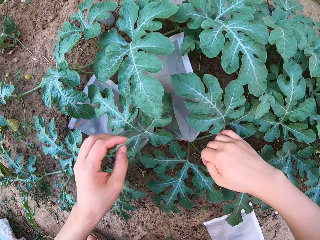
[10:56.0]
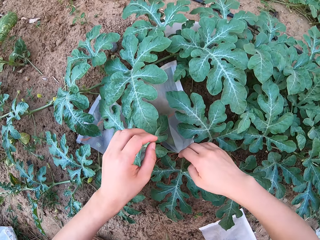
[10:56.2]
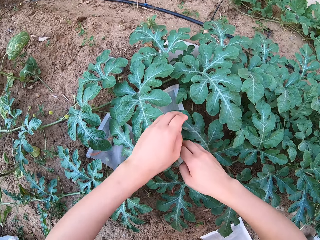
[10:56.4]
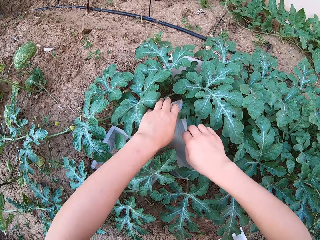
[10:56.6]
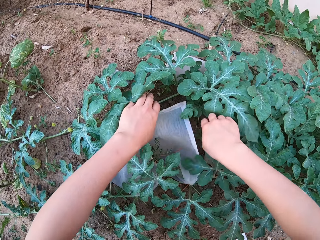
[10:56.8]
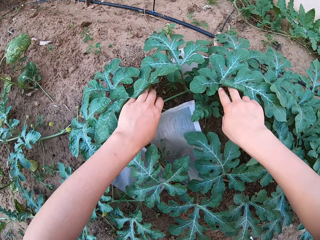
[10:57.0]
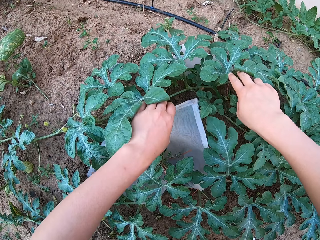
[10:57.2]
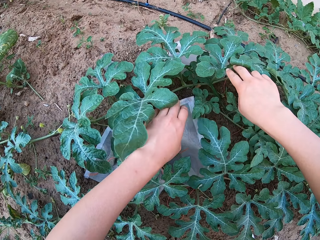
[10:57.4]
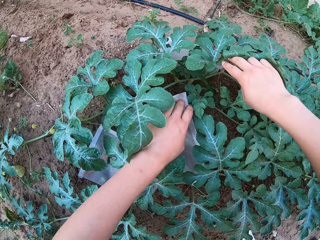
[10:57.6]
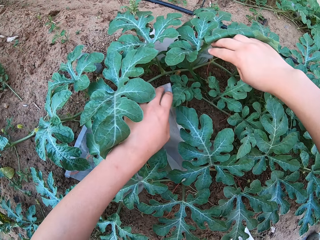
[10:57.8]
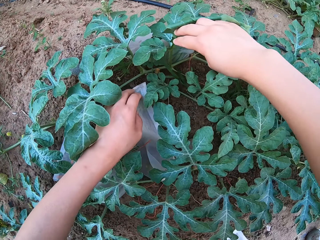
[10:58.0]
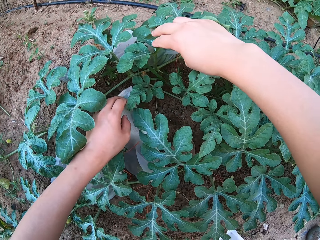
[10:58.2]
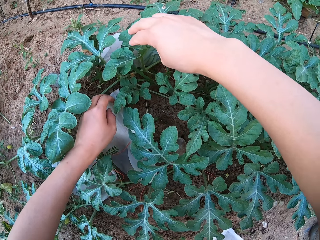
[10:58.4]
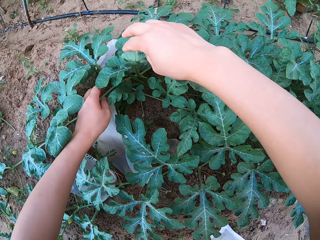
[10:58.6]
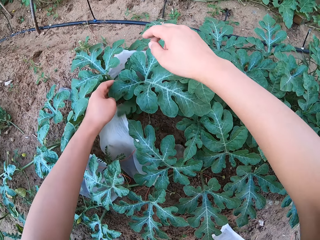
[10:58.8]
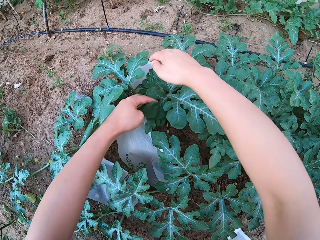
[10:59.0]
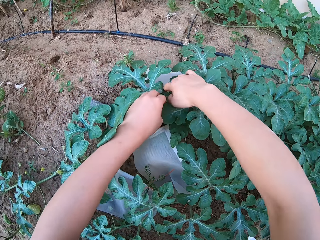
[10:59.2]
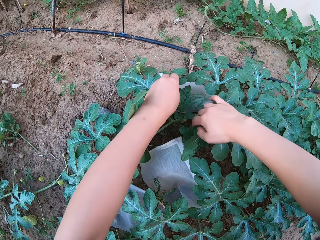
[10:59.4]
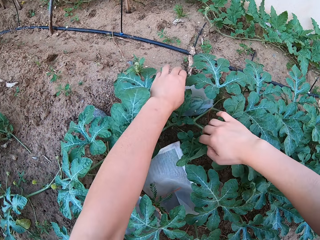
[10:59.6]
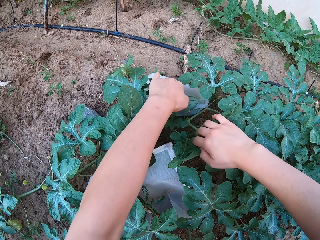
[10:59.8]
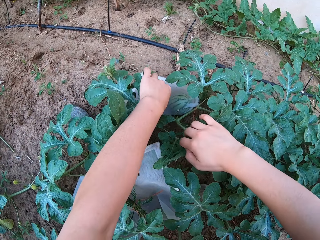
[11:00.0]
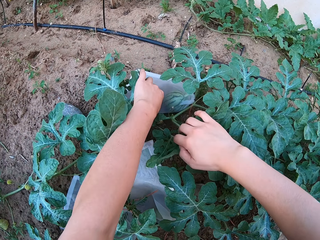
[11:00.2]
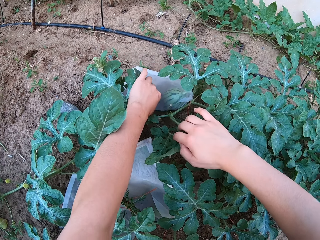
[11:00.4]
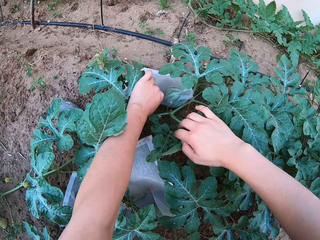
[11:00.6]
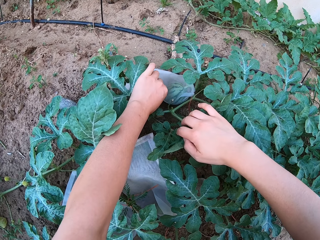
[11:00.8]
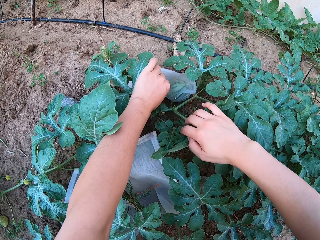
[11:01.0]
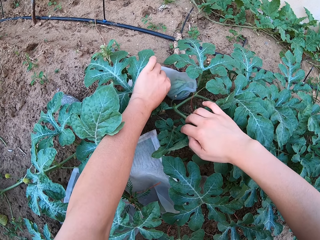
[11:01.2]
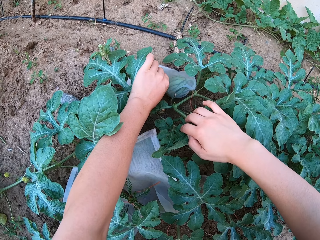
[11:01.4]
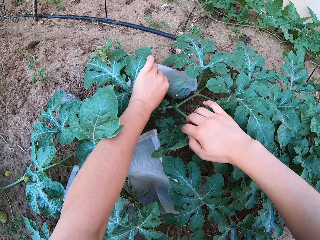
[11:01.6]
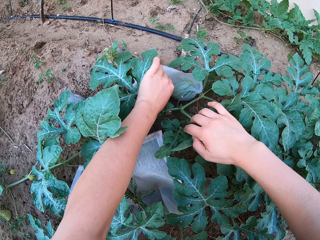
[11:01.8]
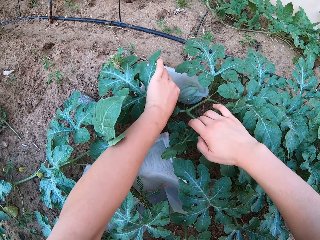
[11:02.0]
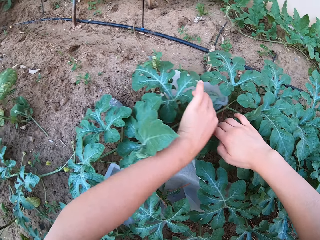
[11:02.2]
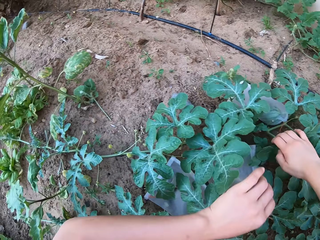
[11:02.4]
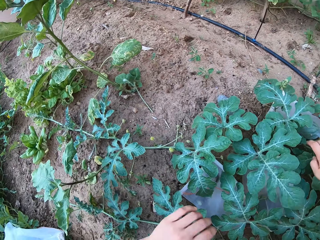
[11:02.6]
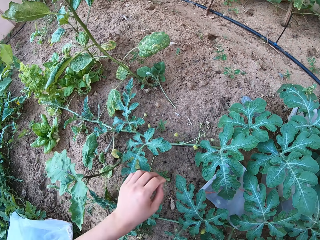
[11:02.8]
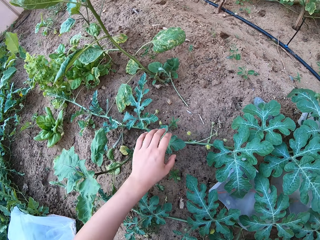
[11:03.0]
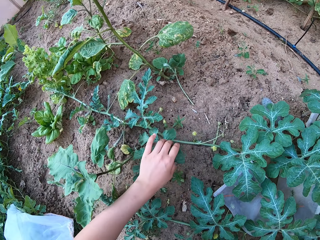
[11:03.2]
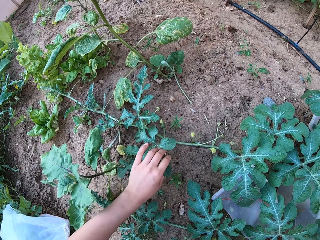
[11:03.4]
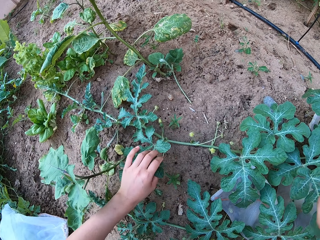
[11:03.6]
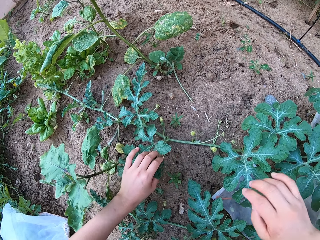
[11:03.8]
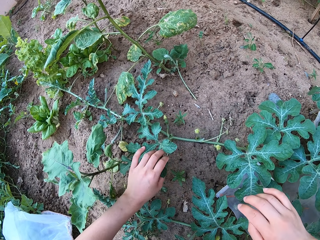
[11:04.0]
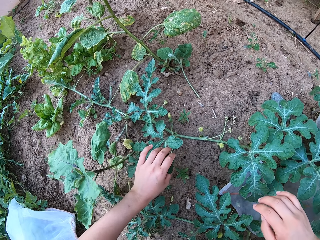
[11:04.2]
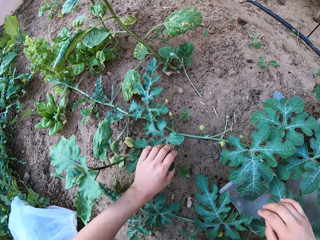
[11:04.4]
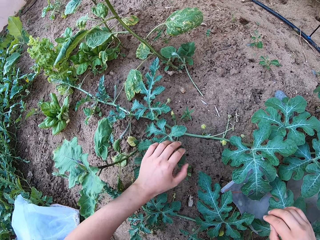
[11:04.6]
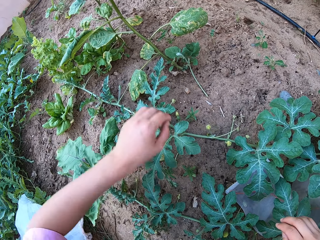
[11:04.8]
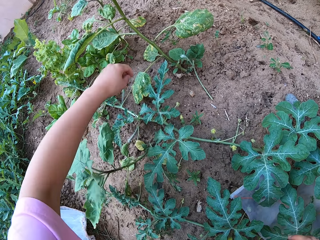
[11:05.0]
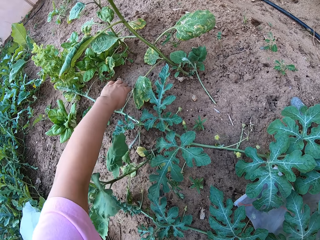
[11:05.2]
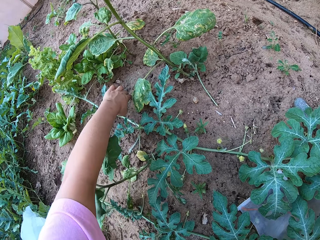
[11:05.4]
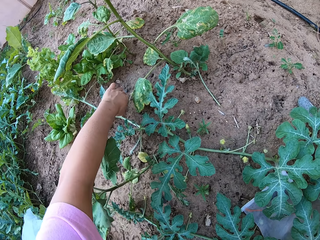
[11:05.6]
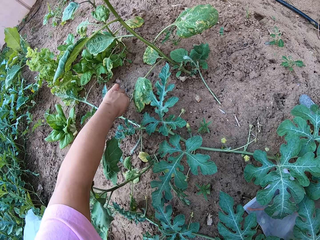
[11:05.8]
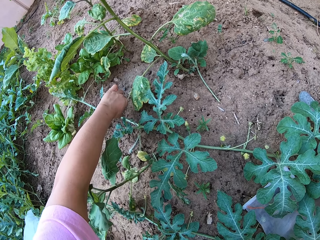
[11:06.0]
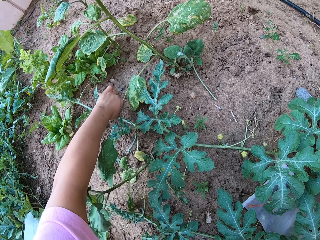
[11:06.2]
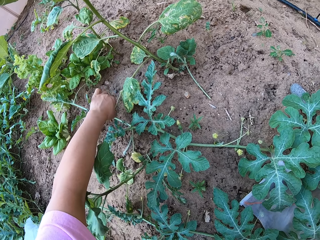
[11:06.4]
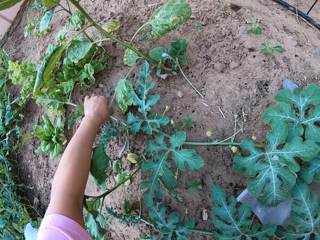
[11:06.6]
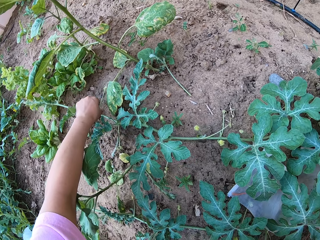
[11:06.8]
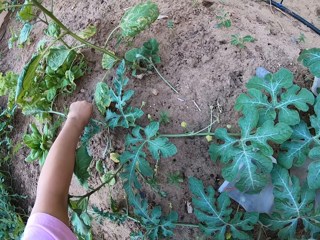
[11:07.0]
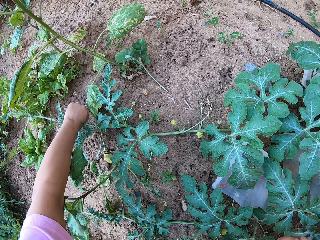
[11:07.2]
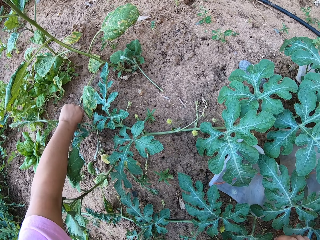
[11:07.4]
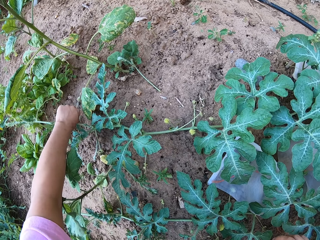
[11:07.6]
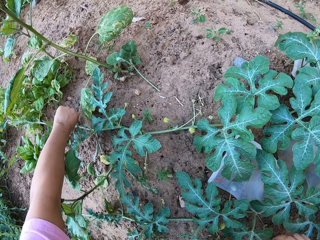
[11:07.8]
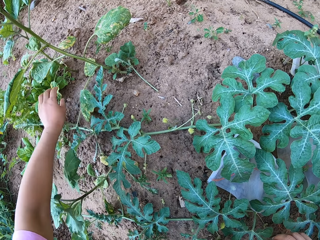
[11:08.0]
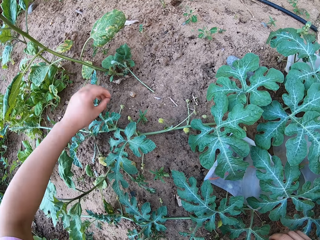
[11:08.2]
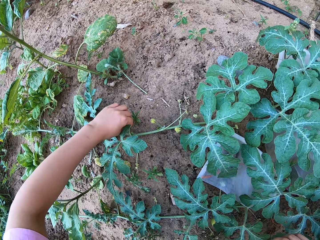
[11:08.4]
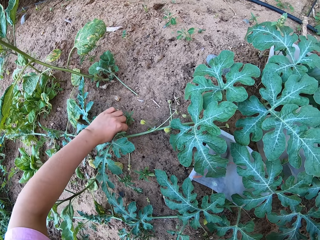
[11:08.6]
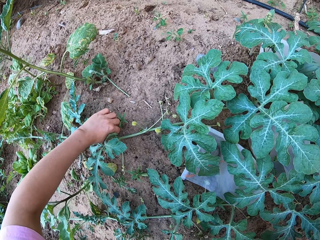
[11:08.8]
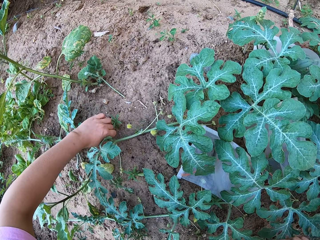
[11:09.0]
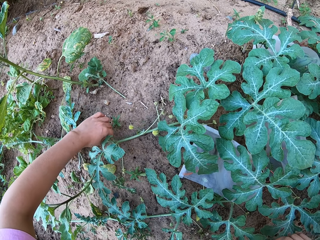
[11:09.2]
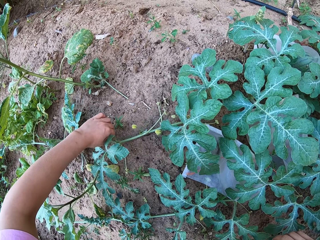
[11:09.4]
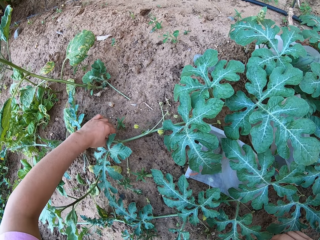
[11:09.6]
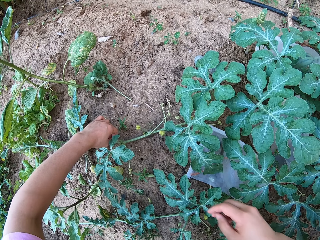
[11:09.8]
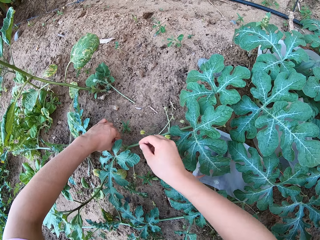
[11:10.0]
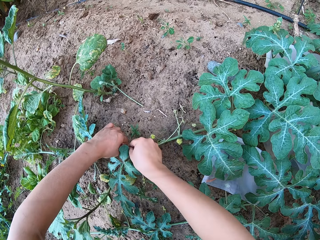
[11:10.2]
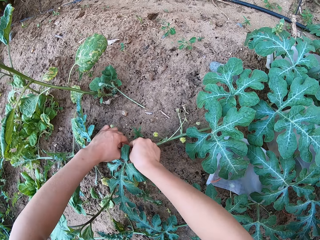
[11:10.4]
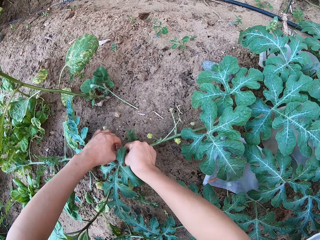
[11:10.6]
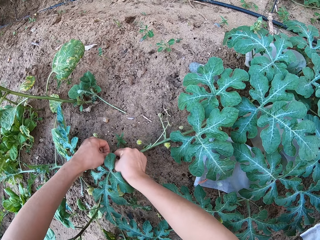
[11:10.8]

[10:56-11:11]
The camera wearer grabs the melon fruit in a transparent polythene bag. They dock a melon plant tendril with a hand.

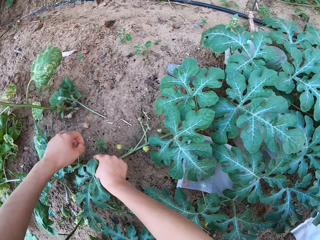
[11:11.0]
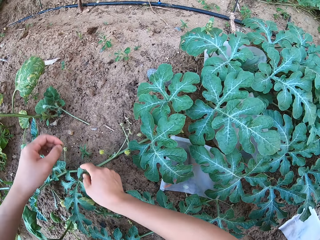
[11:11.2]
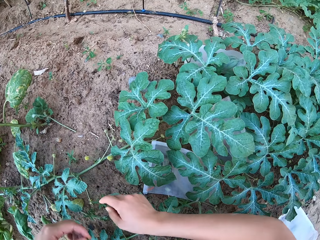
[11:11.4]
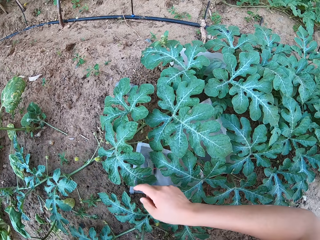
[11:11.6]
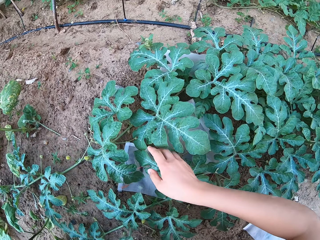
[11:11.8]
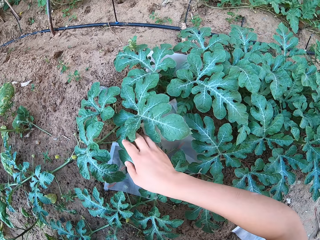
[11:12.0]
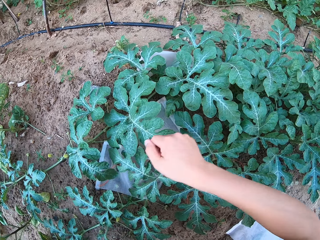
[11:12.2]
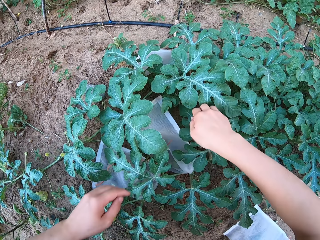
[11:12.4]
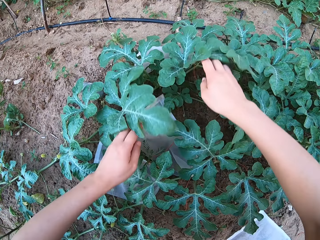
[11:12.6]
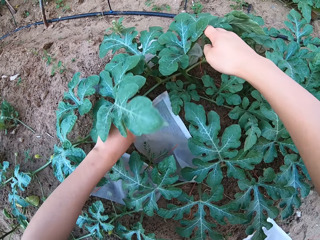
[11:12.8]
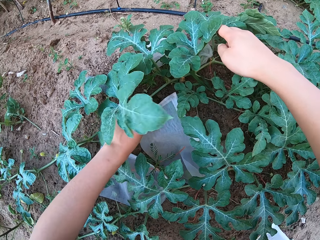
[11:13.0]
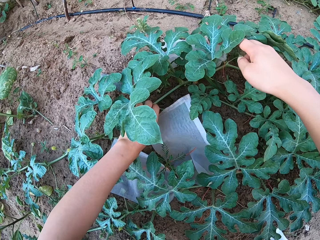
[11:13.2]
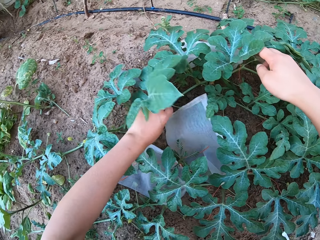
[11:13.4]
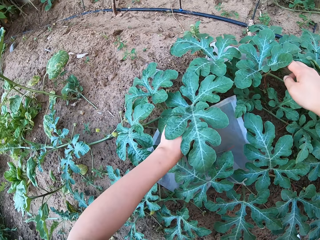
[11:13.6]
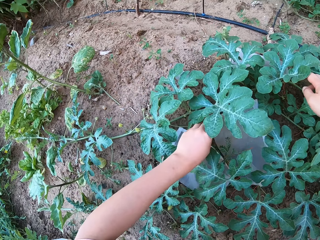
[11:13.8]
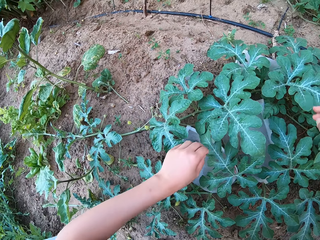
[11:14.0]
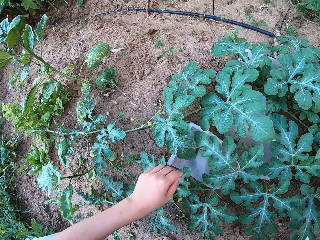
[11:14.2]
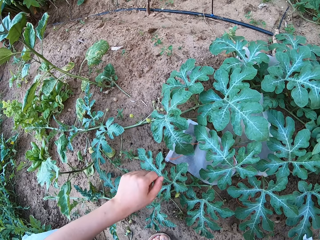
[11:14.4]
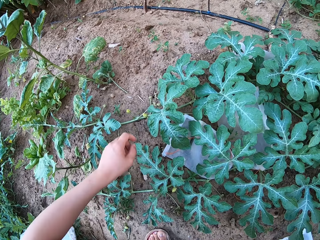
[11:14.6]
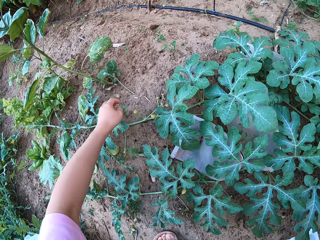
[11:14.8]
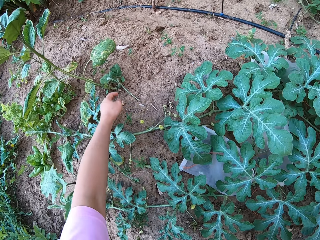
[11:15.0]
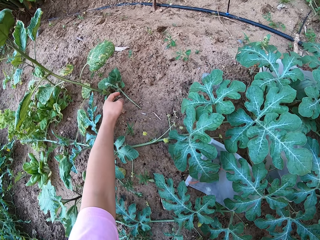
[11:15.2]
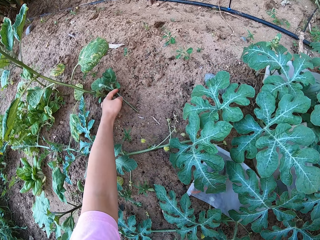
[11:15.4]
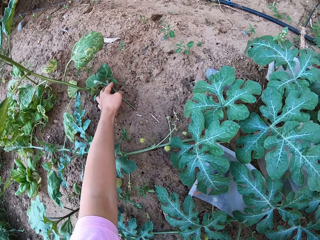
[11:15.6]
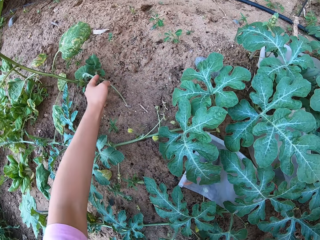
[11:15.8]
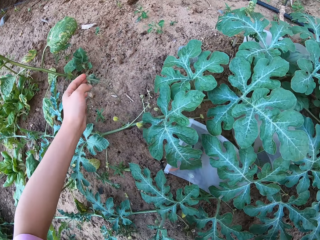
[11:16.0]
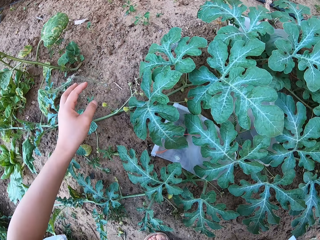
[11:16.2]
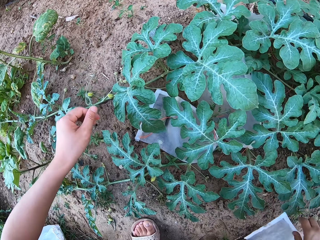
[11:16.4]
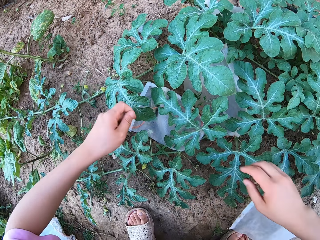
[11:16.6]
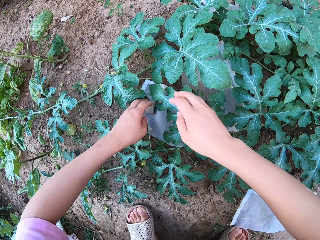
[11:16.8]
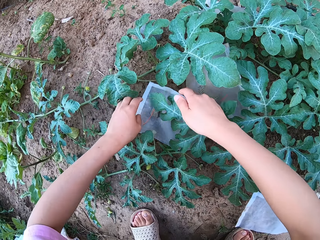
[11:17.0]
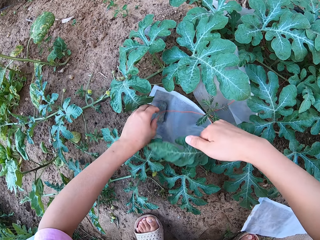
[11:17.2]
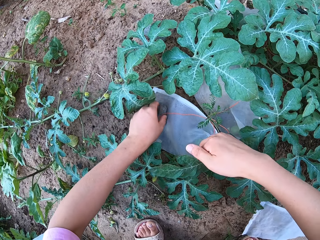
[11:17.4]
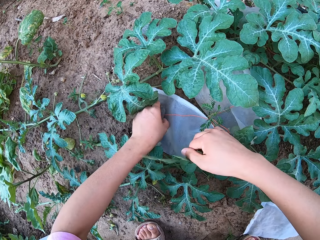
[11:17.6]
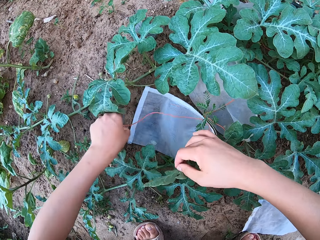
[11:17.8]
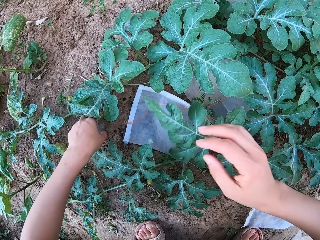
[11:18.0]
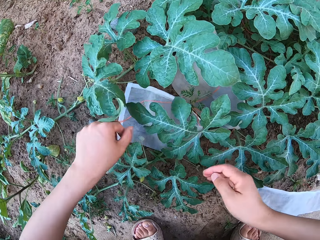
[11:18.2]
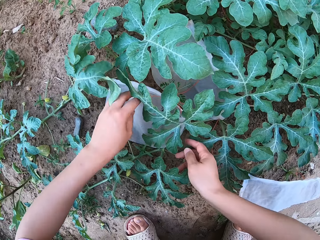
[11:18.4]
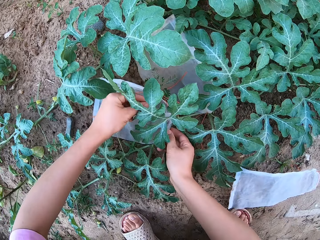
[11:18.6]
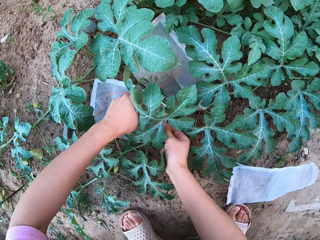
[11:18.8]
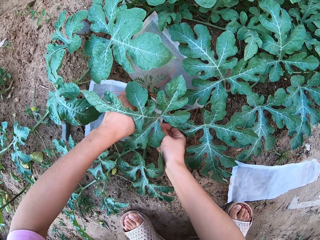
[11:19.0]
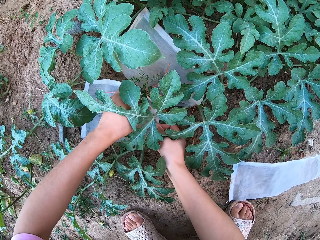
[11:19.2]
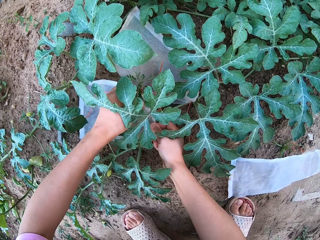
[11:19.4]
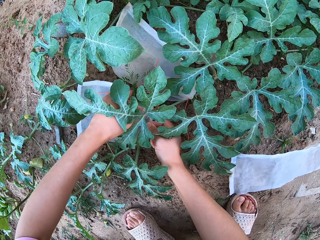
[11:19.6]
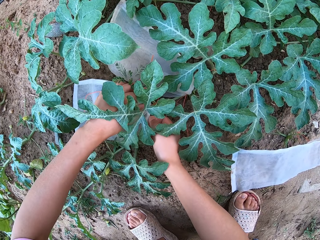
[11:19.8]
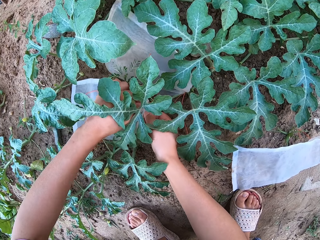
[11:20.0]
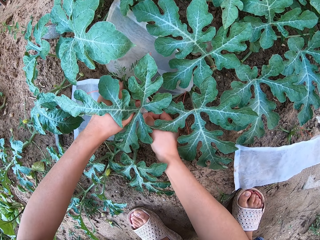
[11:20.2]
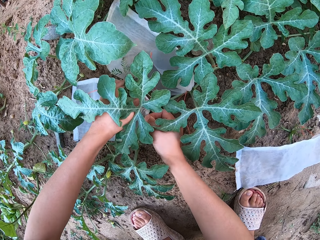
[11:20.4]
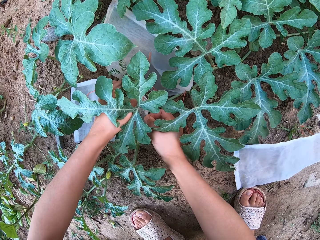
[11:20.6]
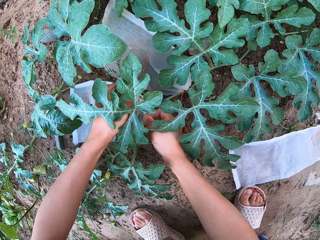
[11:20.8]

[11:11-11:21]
The camera wearer picks up a melon plant tendril from the ground. They lay the melon plant tendril to the ground. They move a small monolith to the ground.
